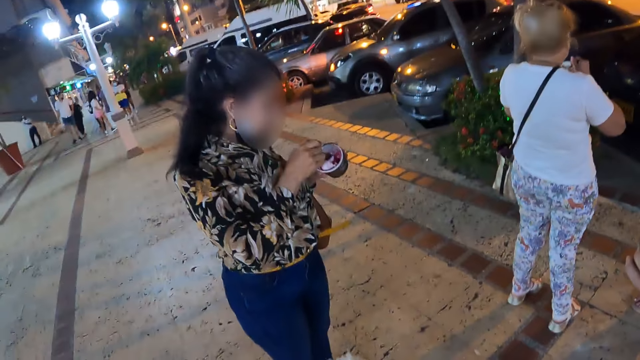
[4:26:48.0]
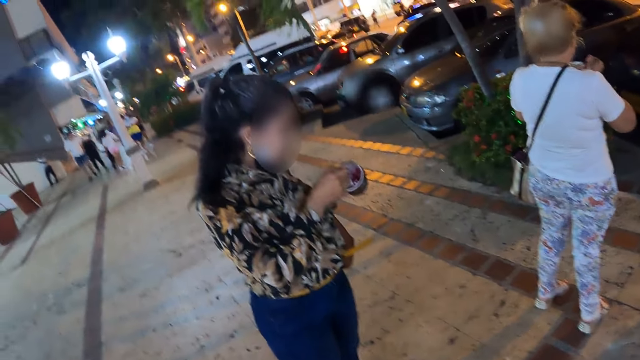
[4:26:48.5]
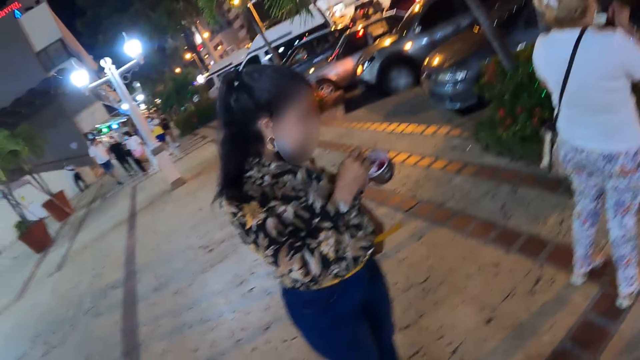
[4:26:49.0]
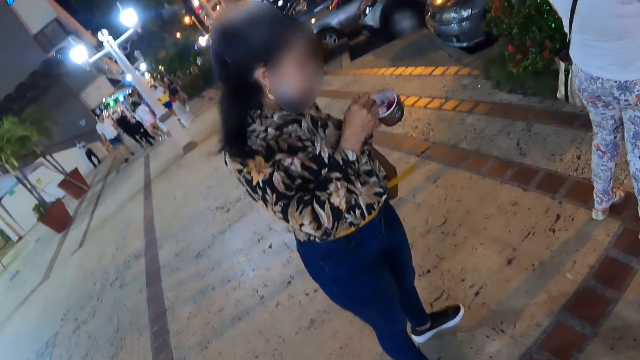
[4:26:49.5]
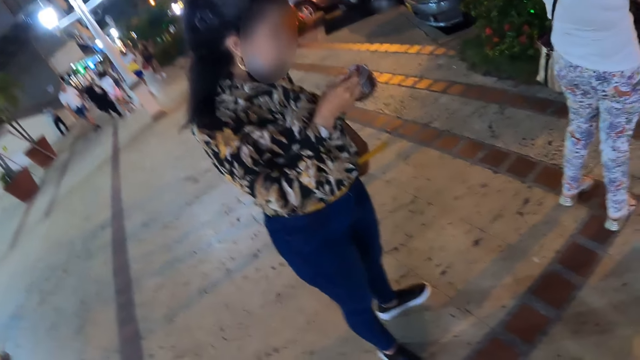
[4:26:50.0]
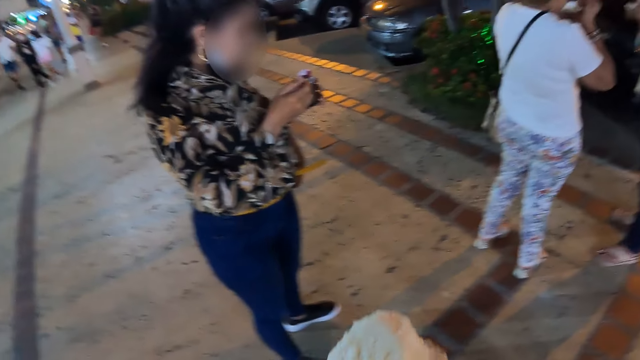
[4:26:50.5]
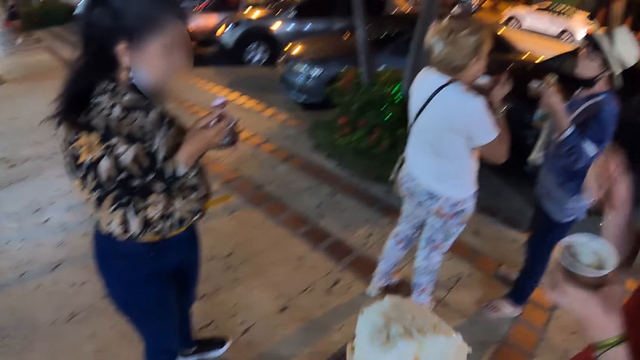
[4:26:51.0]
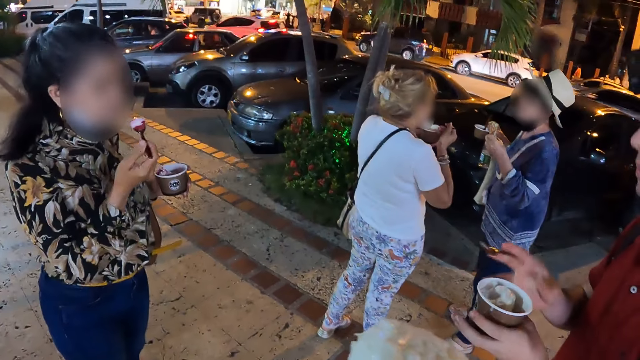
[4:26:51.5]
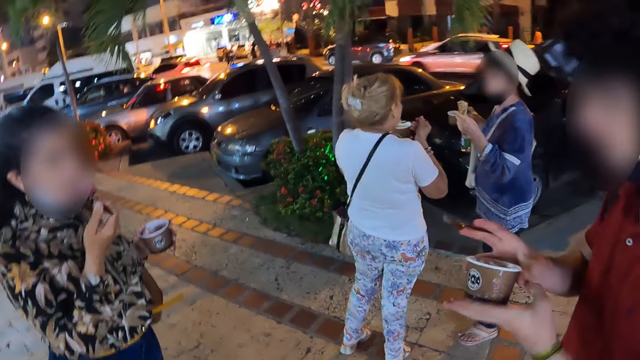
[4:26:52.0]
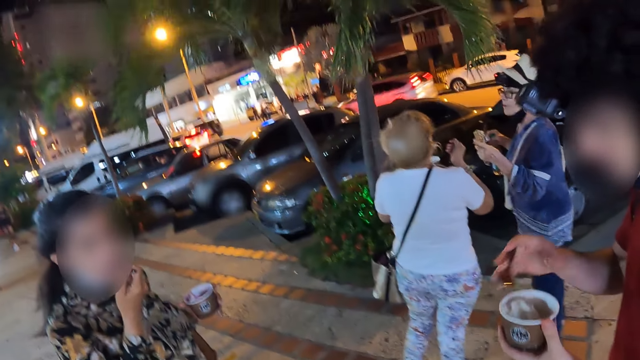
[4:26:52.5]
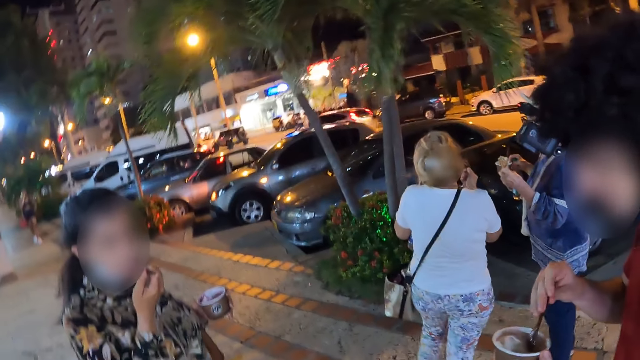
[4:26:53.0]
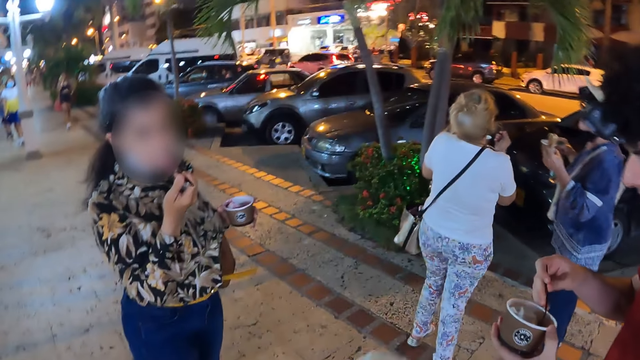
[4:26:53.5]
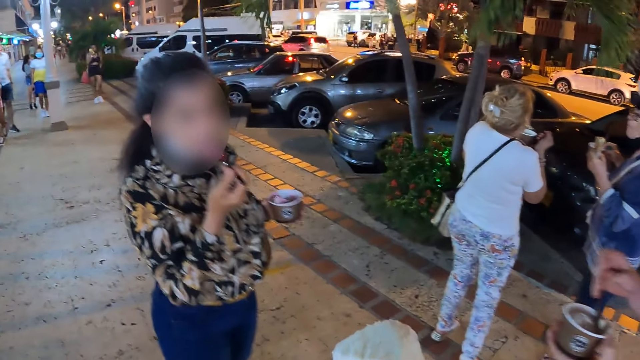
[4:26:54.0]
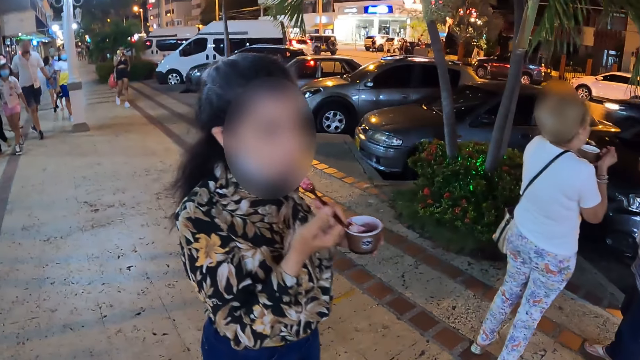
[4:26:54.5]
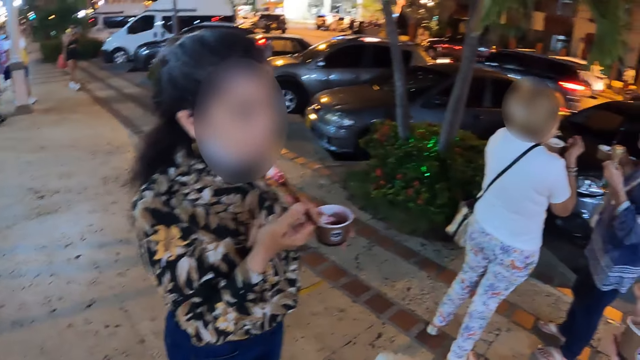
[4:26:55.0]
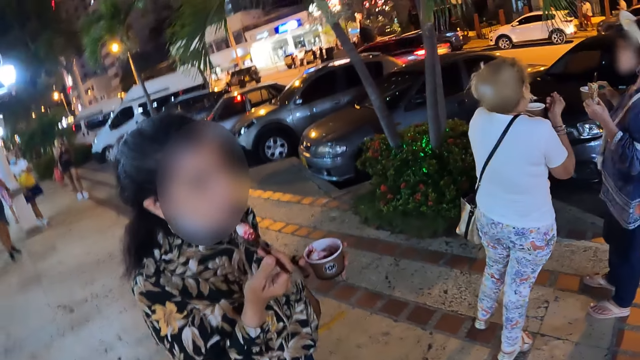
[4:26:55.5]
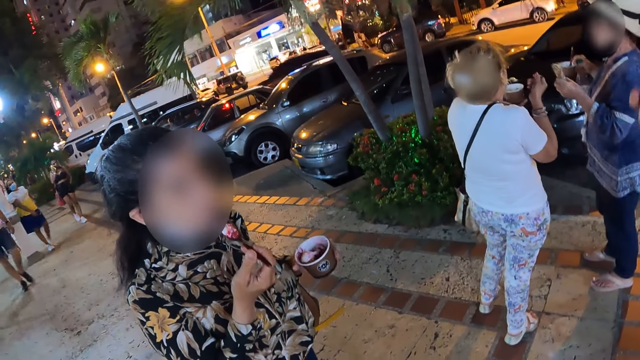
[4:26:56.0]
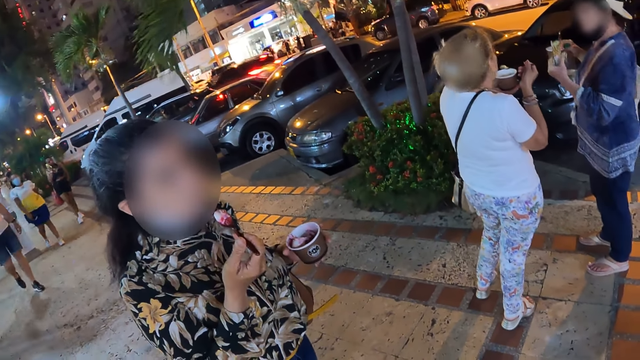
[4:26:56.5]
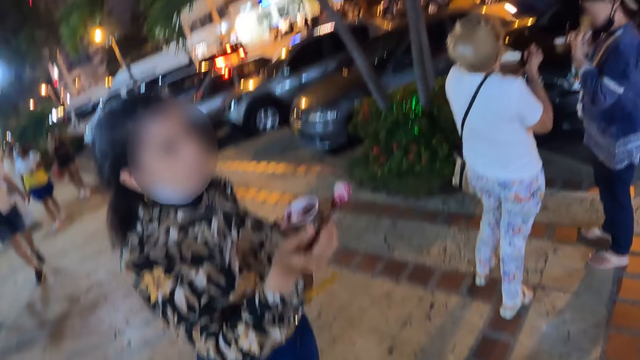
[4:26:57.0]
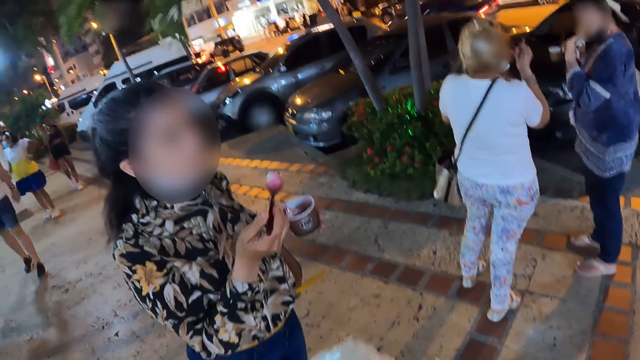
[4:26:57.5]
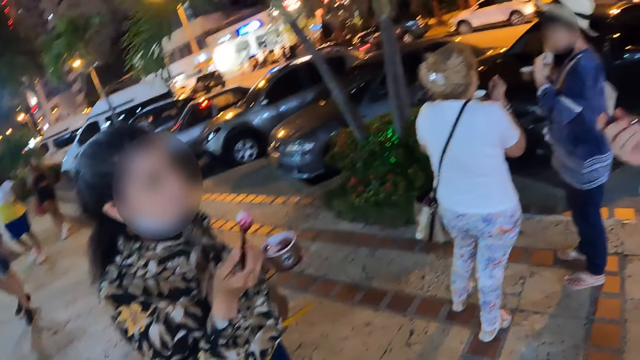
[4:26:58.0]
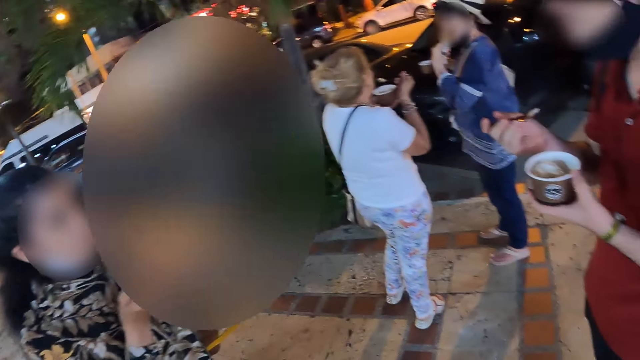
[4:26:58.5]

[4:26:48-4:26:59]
A woman scoops the ice cream. The woman eats the ice cream. A man holds the ice cream cup and scoops the ice cream. The camera wearer looks at the woman.
